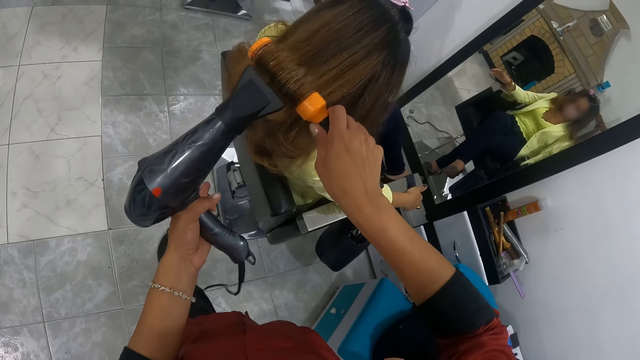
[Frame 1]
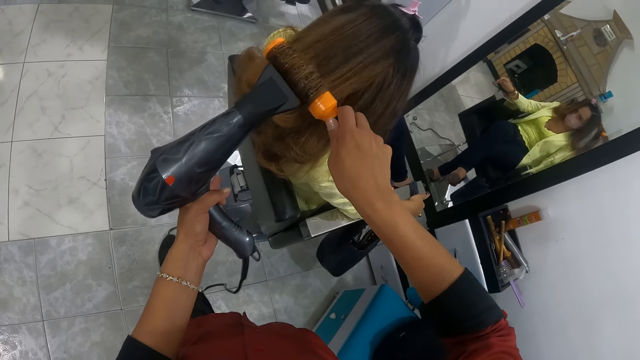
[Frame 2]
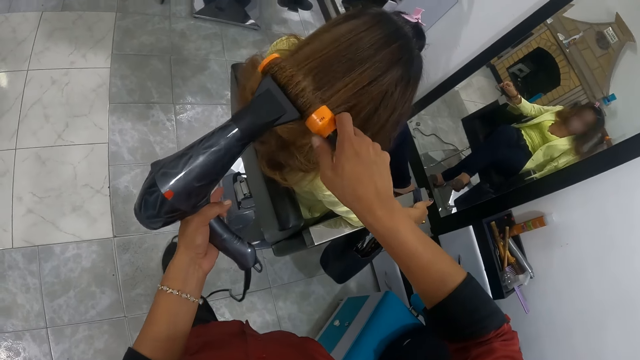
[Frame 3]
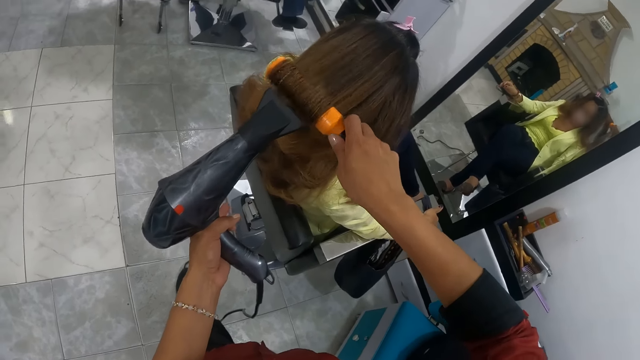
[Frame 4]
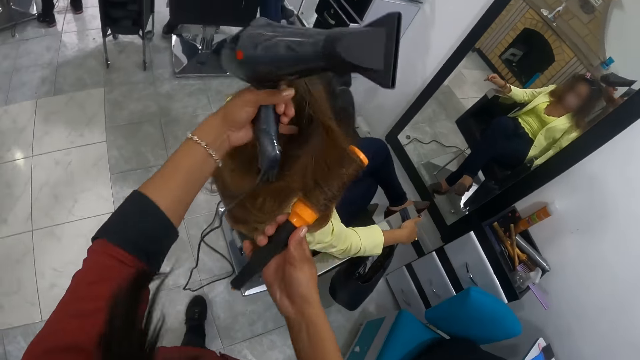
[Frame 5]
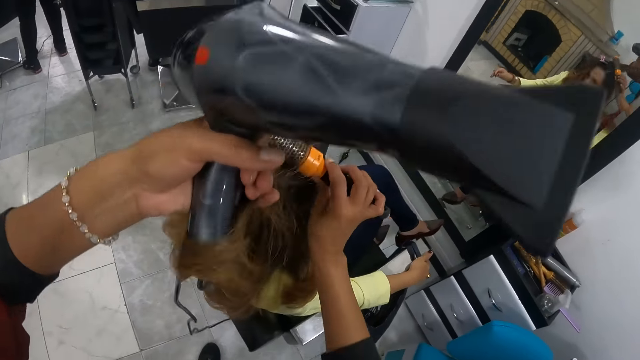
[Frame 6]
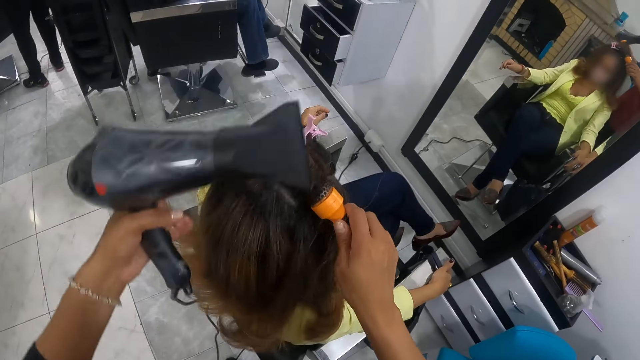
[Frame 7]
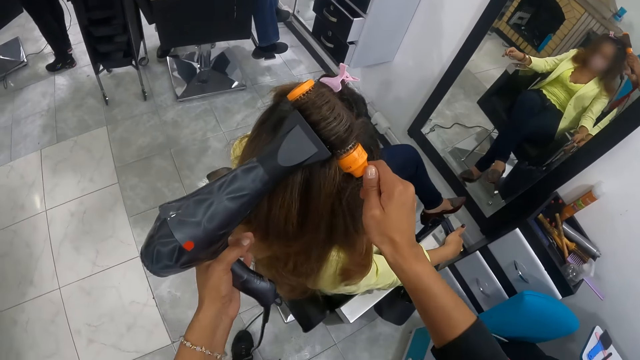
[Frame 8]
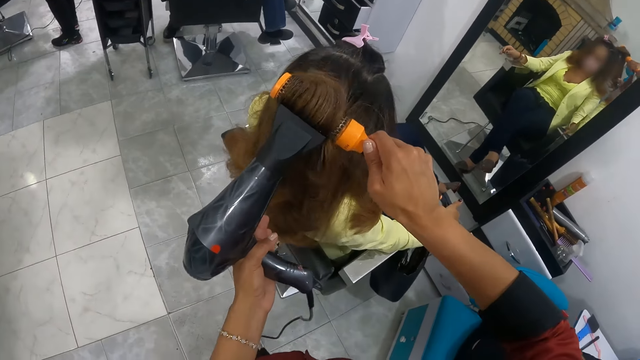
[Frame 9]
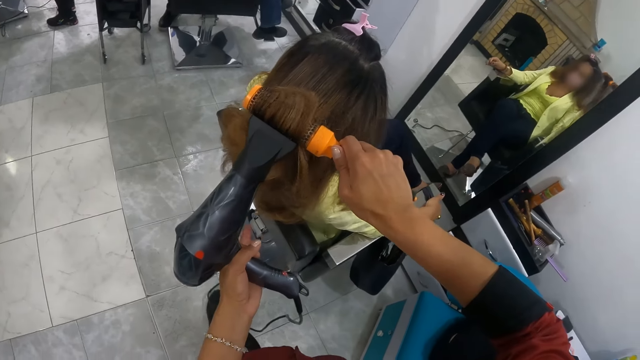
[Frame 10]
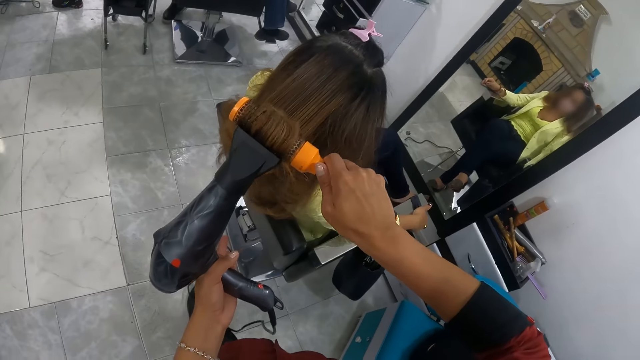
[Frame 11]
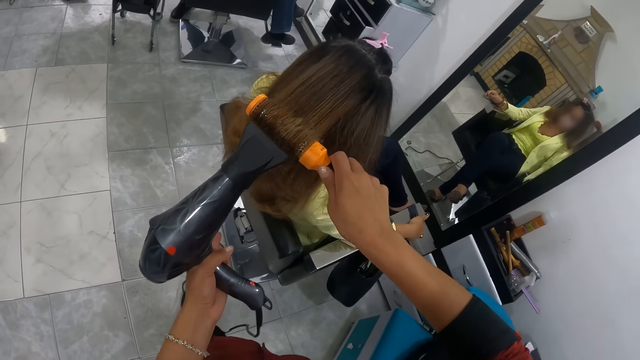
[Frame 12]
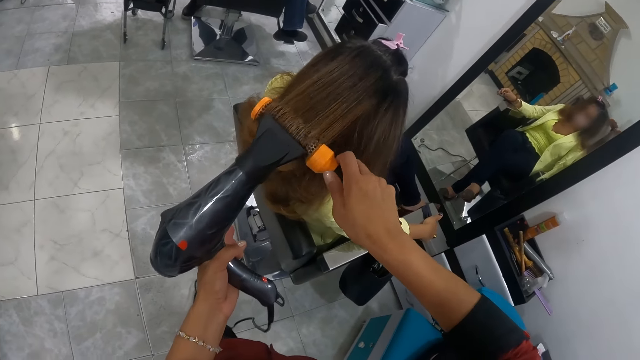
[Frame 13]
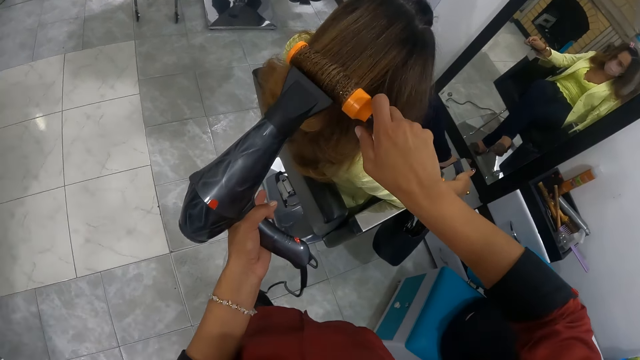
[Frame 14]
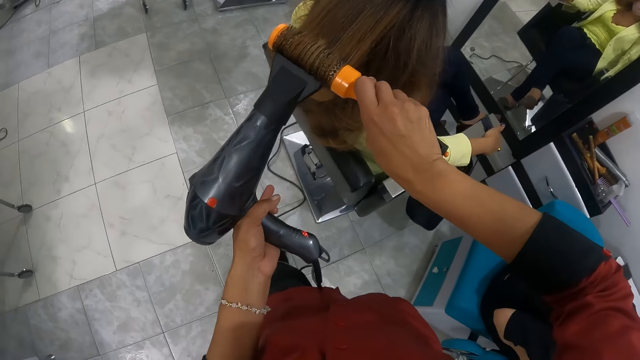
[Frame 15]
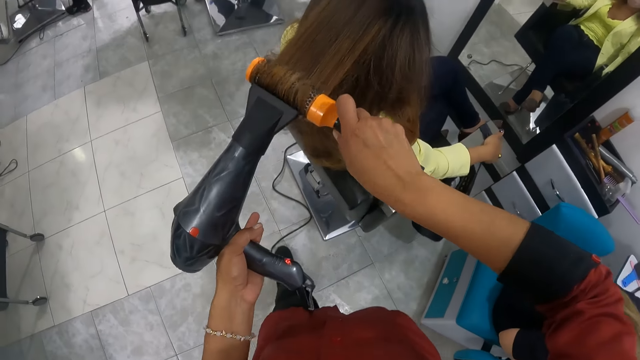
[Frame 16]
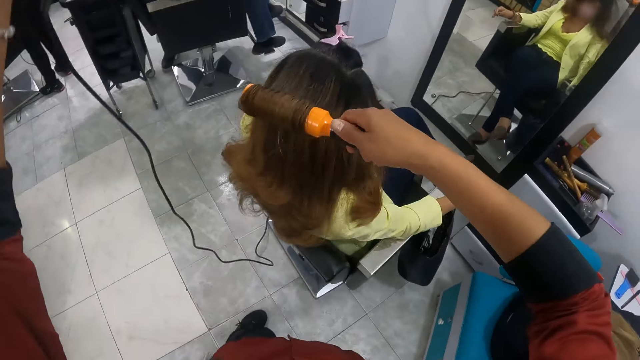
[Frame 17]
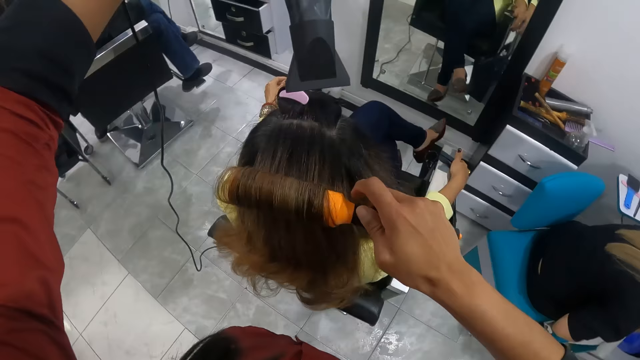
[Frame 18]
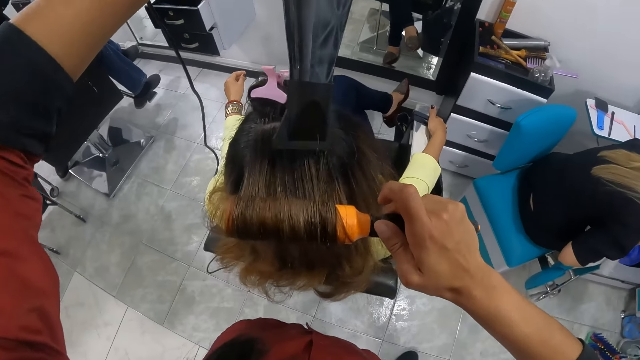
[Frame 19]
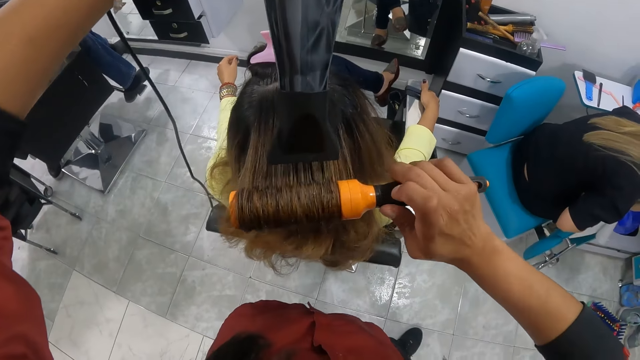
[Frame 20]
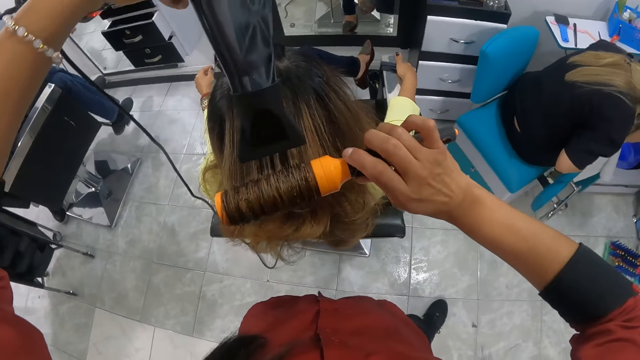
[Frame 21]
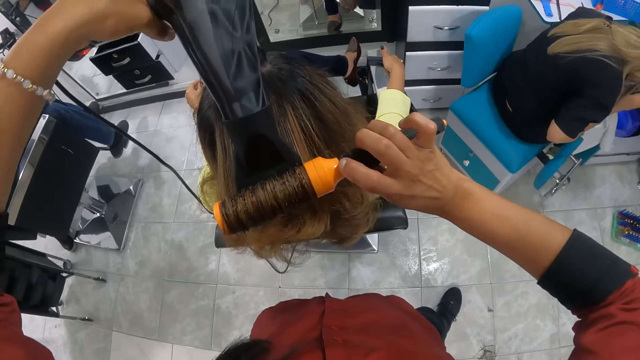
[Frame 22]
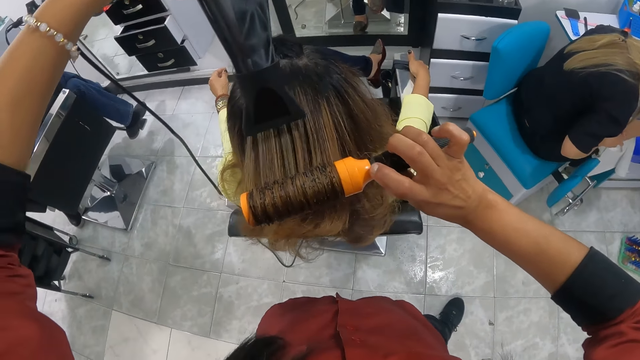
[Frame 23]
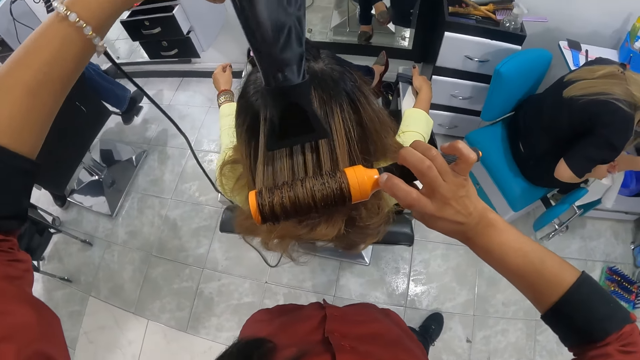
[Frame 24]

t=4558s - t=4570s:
The camera wearer holds the woman's hair with her left hand. She rolls the woman's hair with the roller brush in her right hand. She dries the woman's hair with the hair dryer in her left hand.

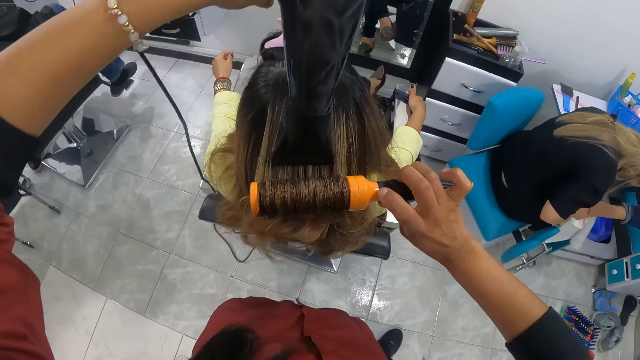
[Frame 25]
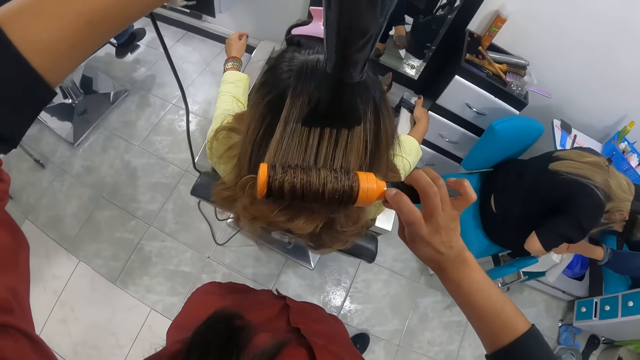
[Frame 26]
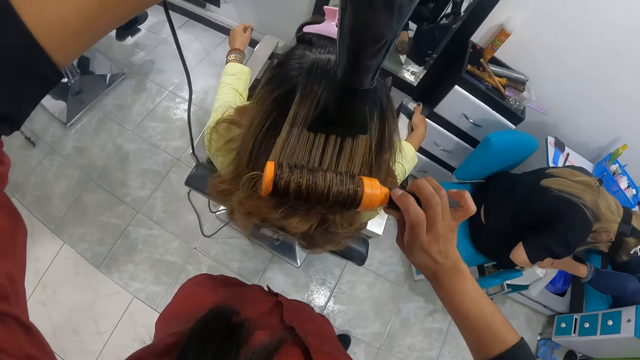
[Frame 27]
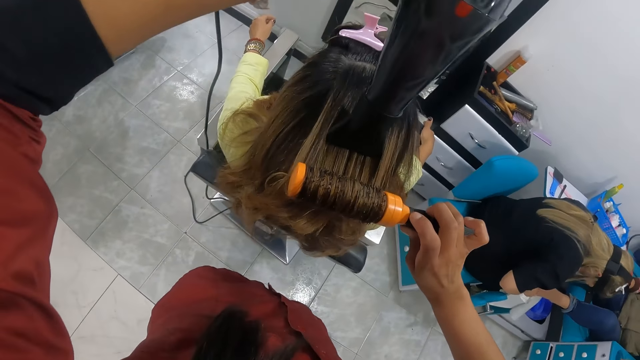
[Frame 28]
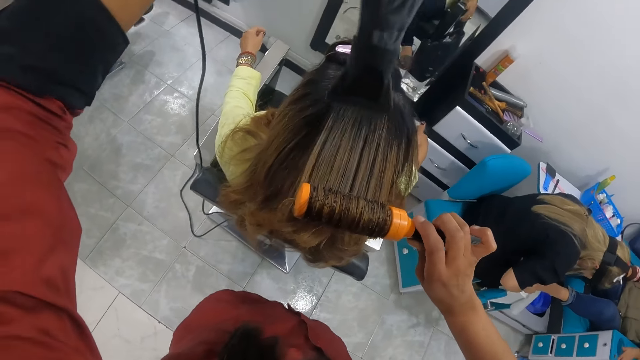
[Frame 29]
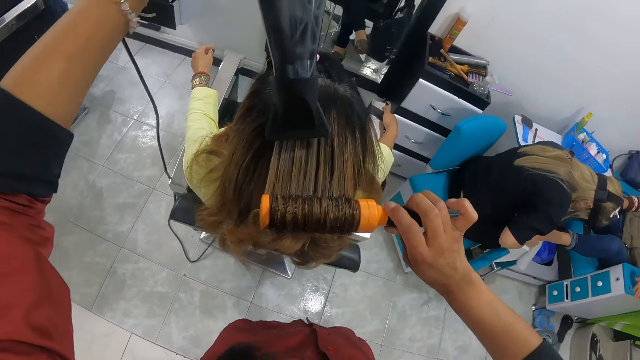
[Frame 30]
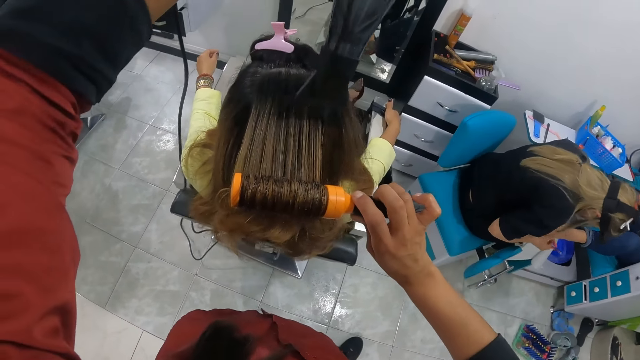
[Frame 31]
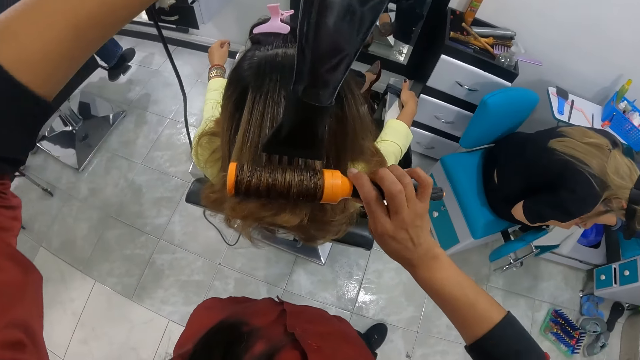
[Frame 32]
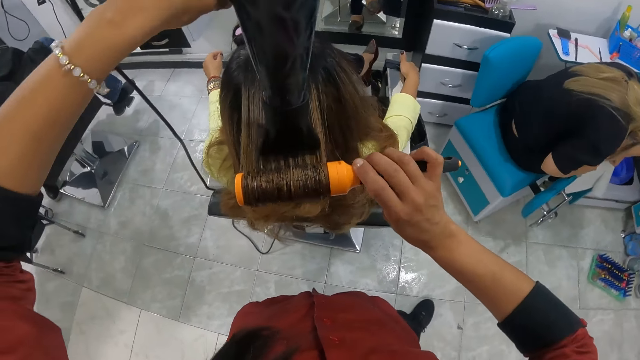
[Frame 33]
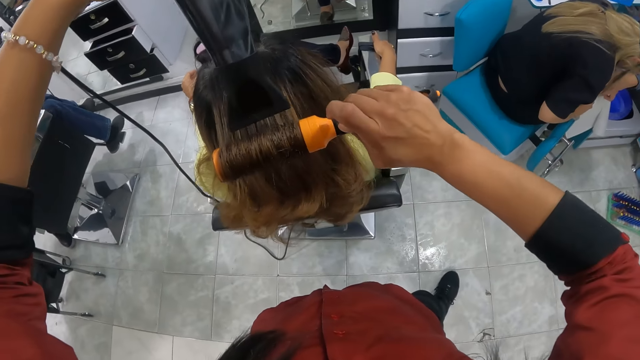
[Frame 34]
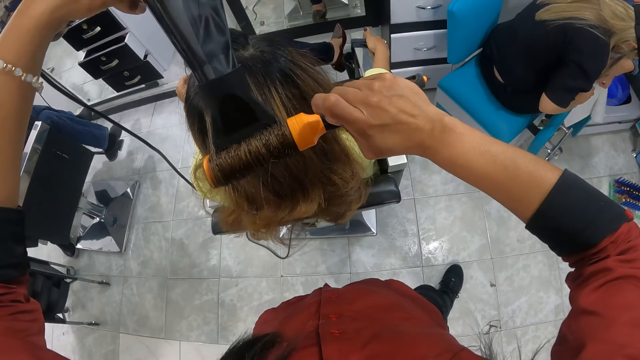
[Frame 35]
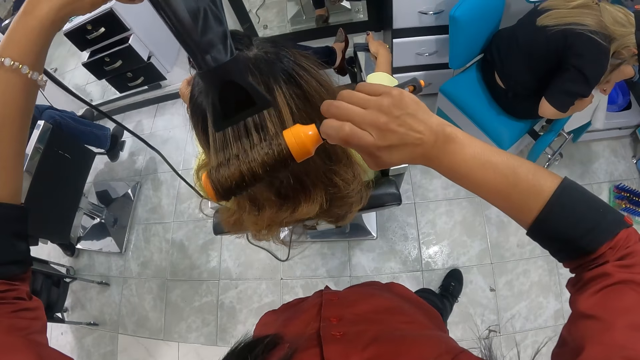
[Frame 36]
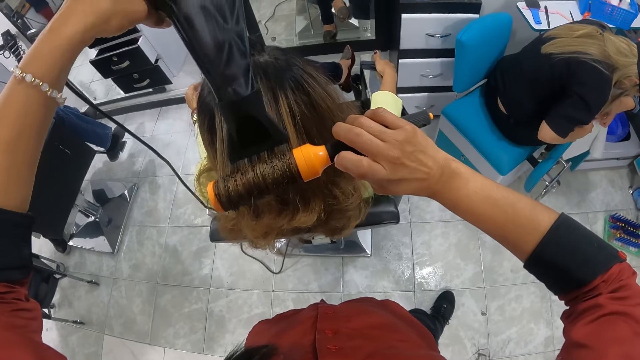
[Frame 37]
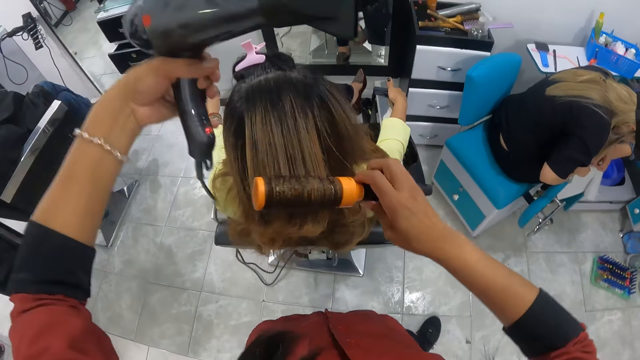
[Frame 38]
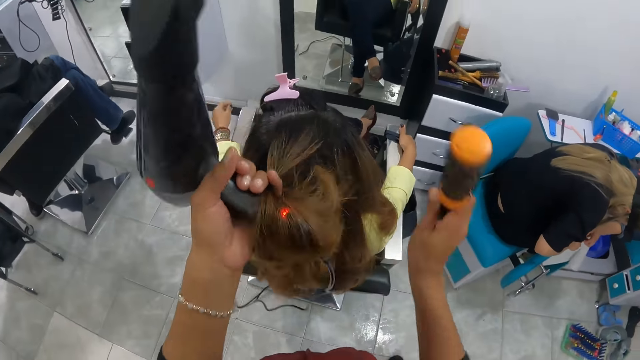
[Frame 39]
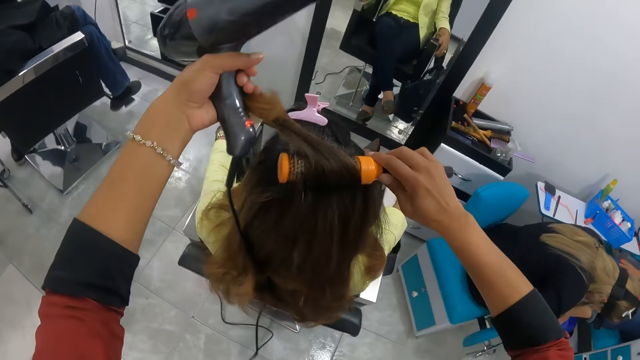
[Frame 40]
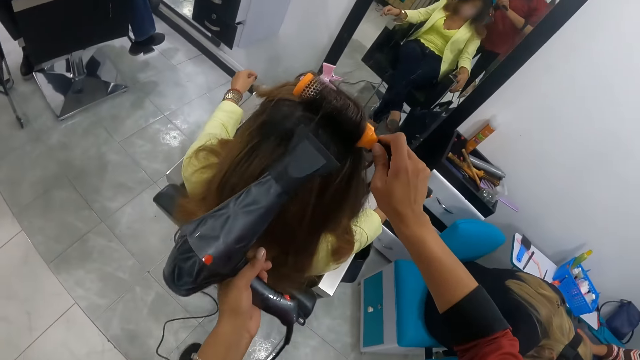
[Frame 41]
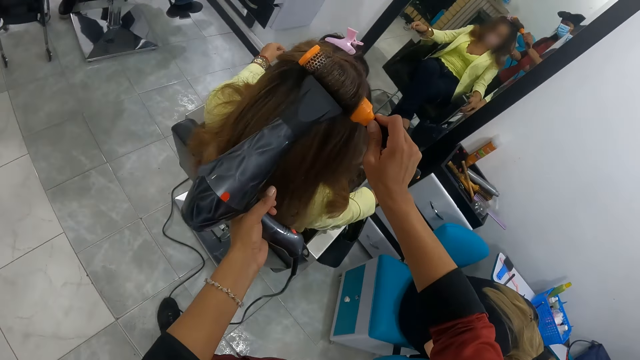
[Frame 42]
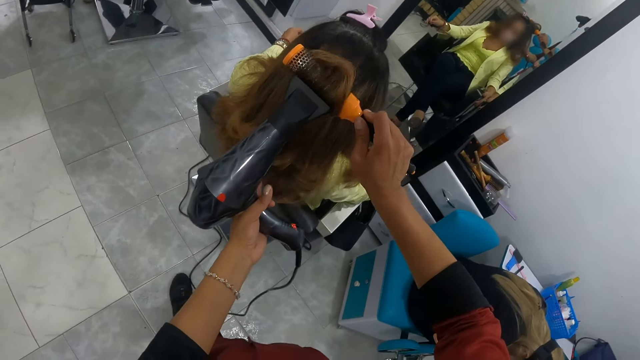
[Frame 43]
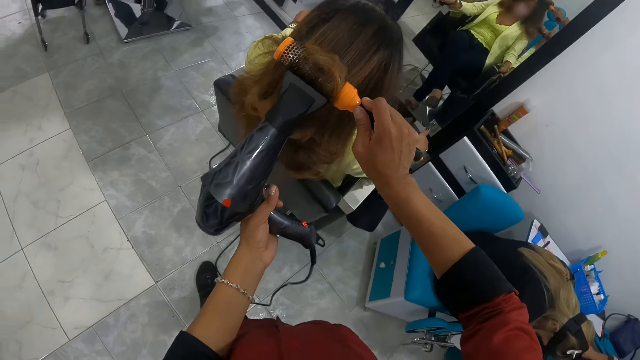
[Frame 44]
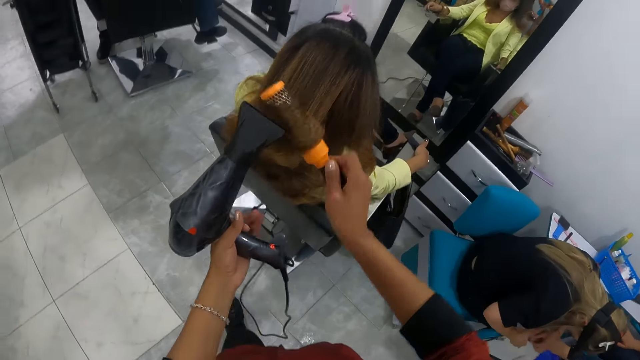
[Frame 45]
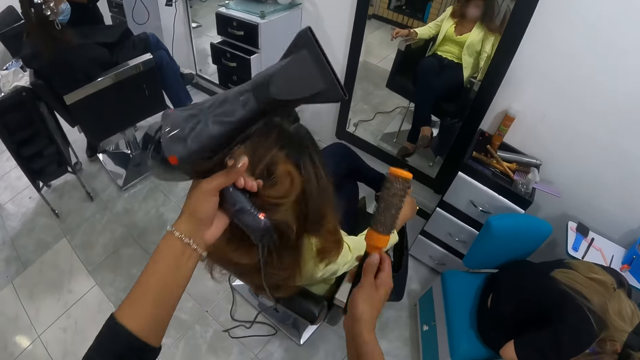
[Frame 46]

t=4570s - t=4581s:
The camera wearer holds the woman's hair with her left hand. She rolls the woman's hair with the roller brush in her right hand. She dries the woman's hair with the hair dryer in her left hand. She holds the woman's hair with her left hand.
